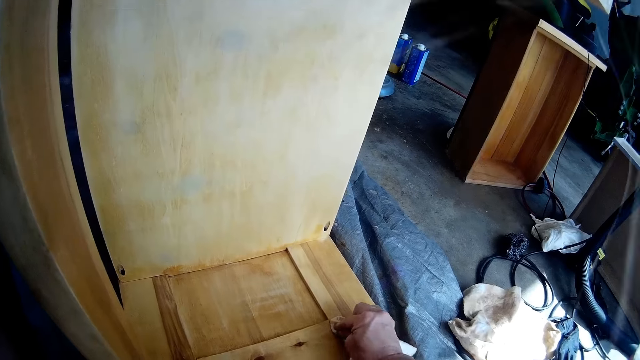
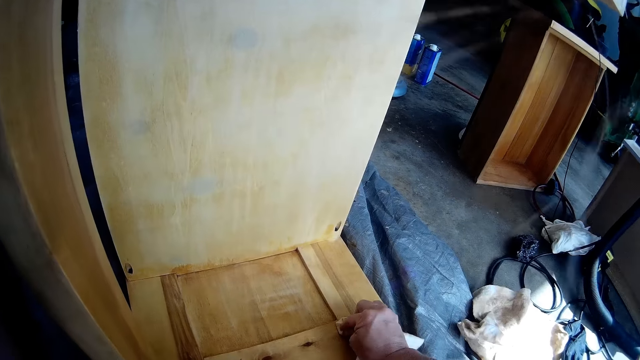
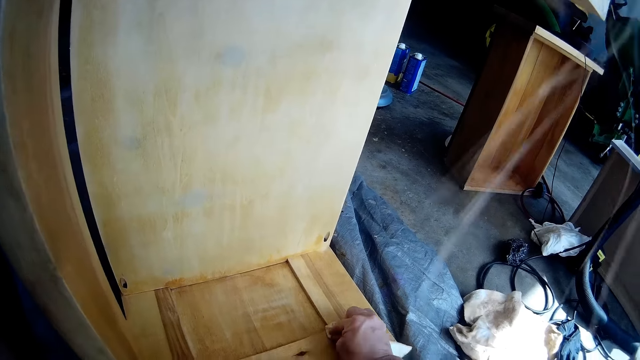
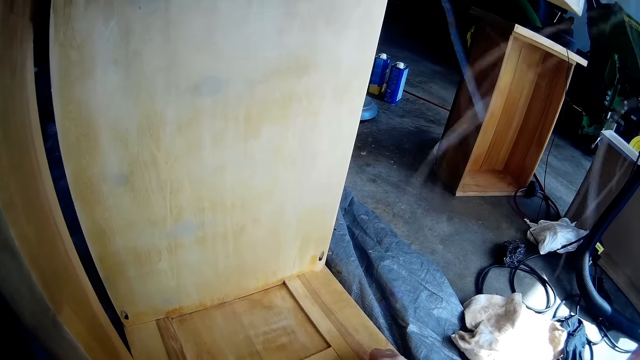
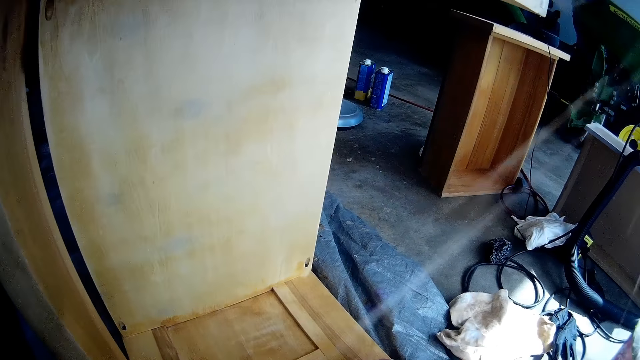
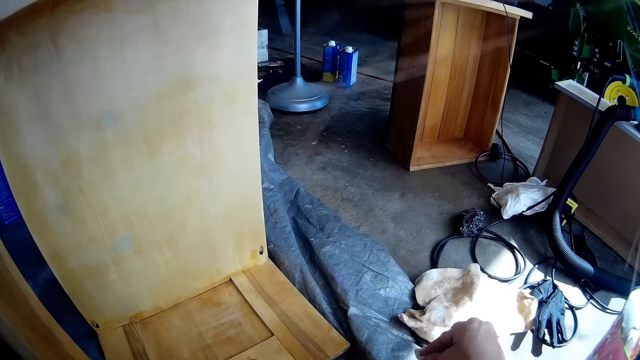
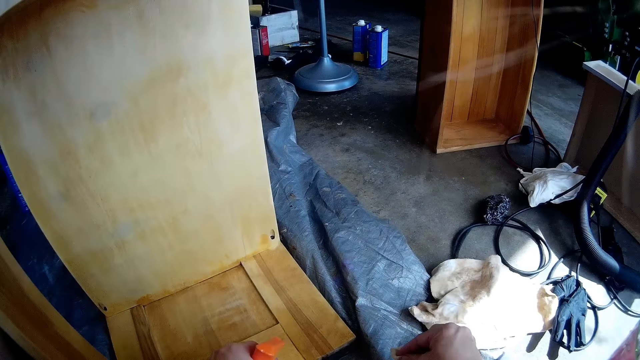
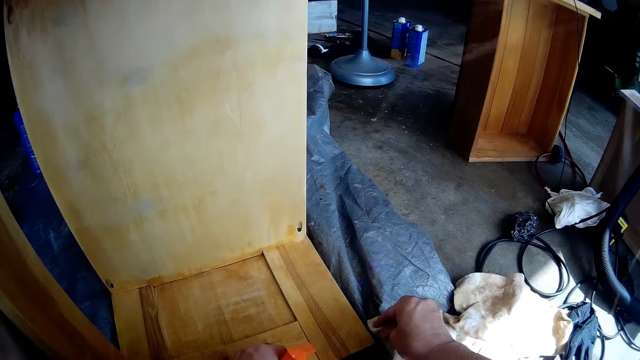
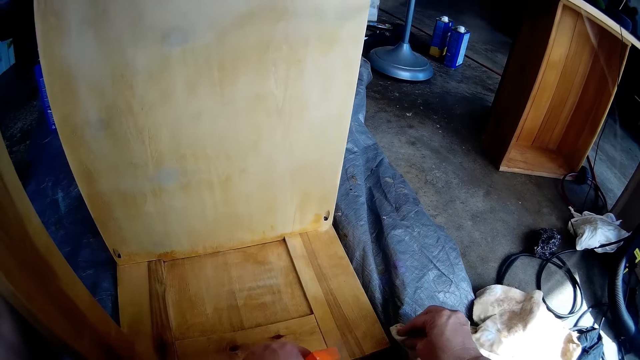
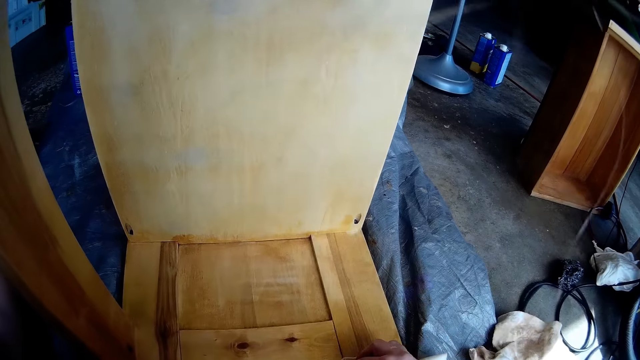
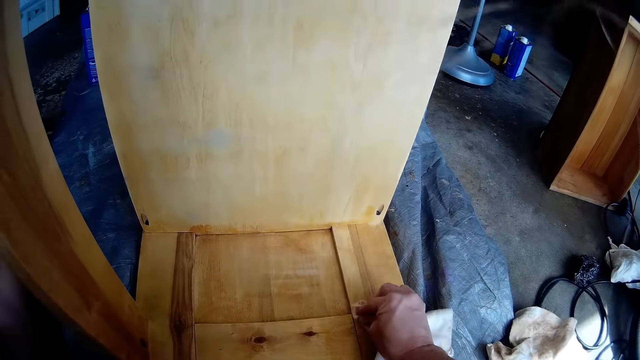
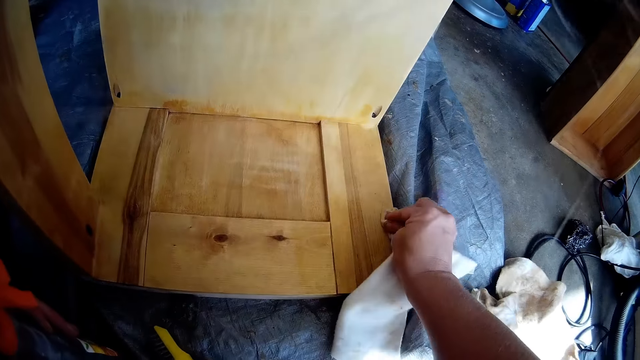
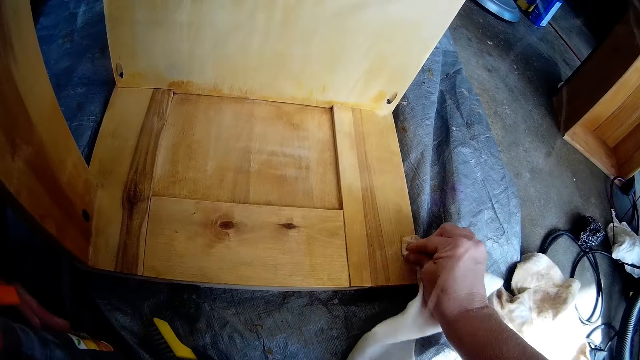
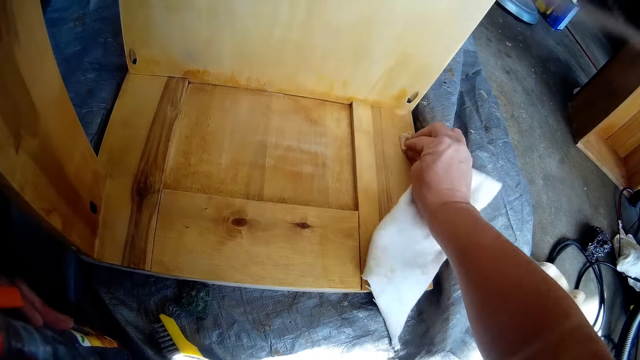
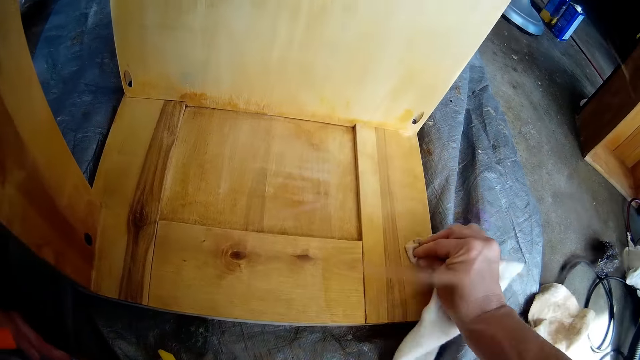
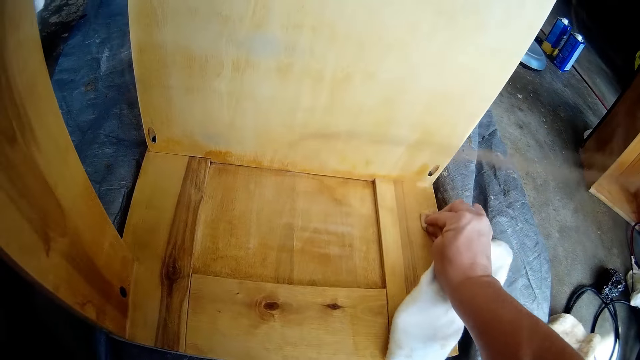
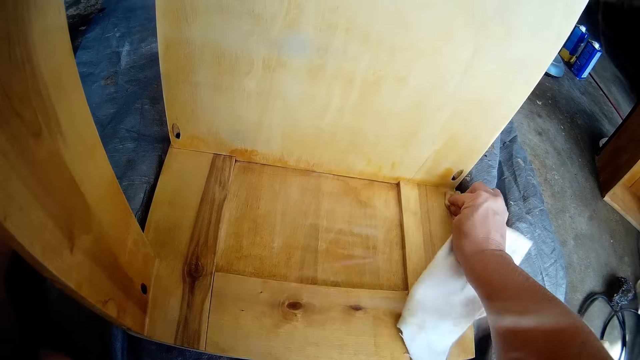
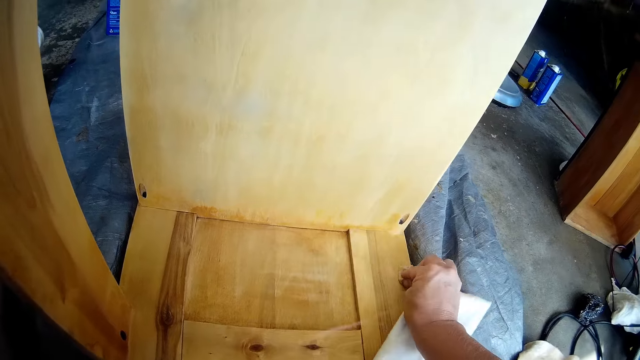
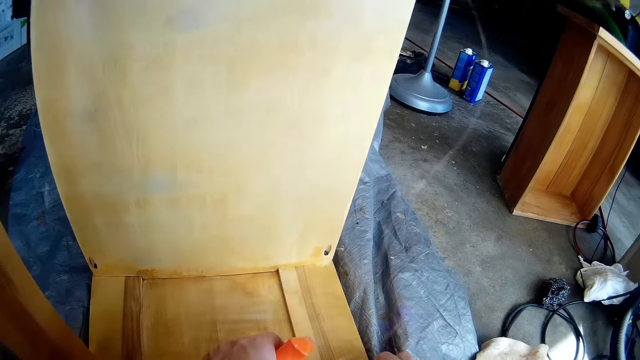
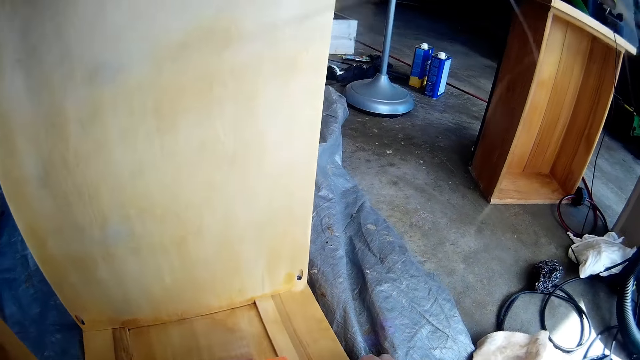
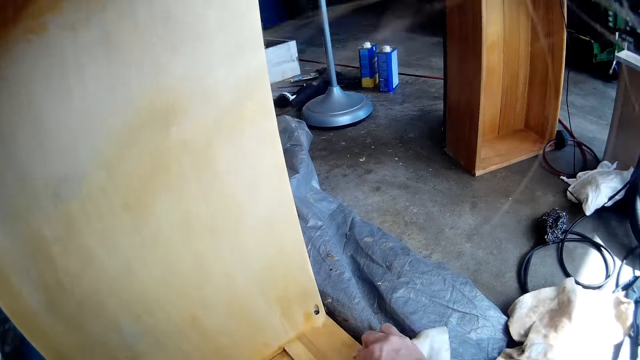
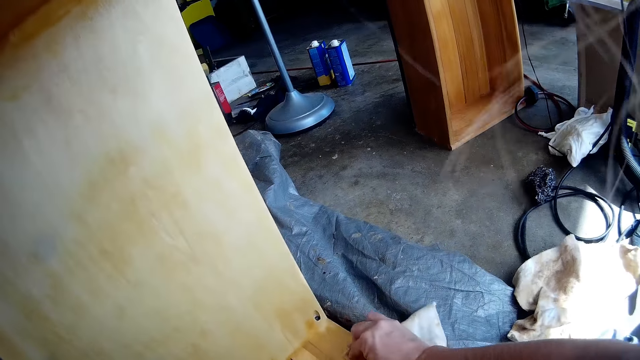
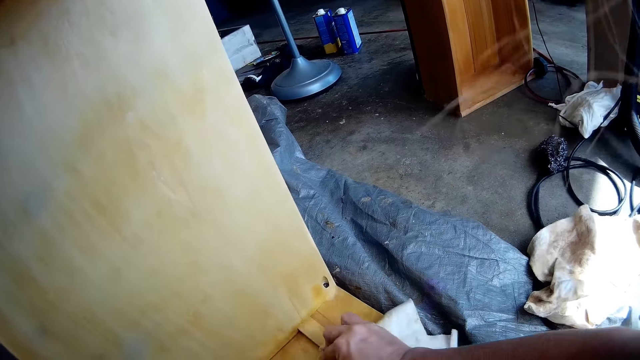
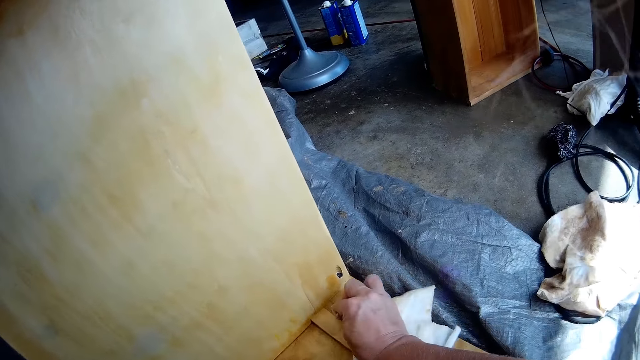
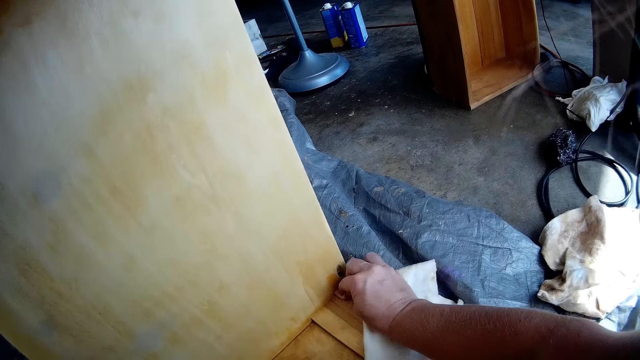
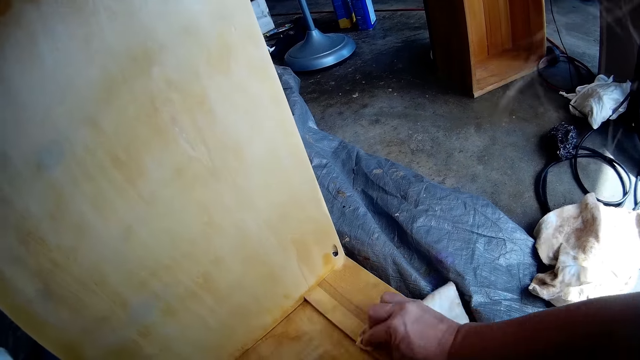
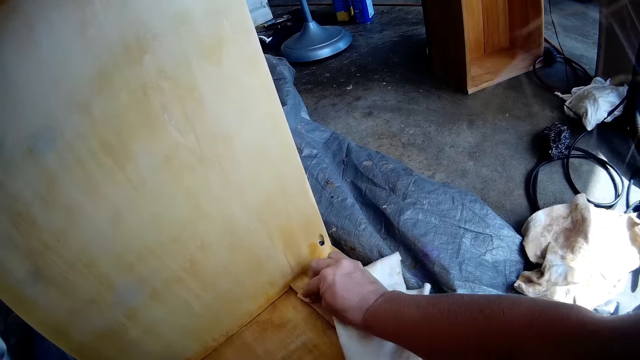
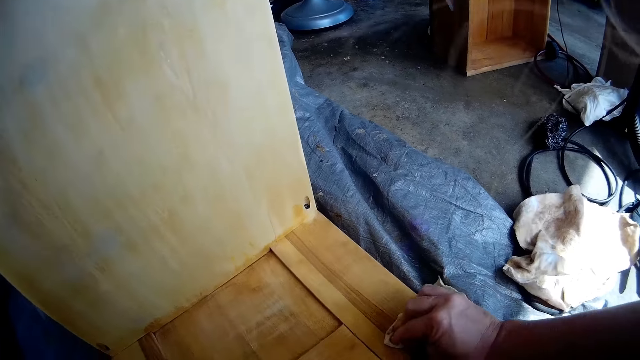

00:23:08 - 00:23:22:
The camera wearer sprays water on the wooden furniture with the spray bottle in his left hand. He scrubs the wooden furniture with the cloth in his right hand. He sprays water on the wooden furniture with the spray bottle in his left hand. He scrubs the wooden furniture with the cloth in his right hand.

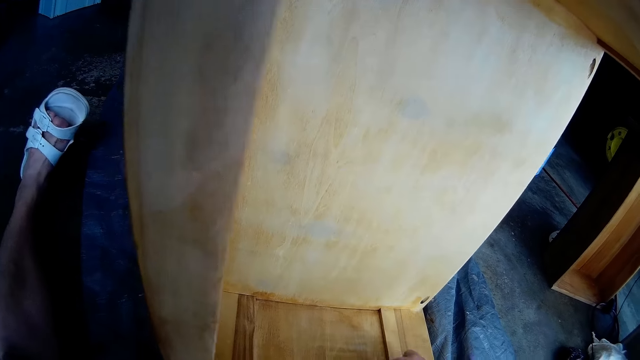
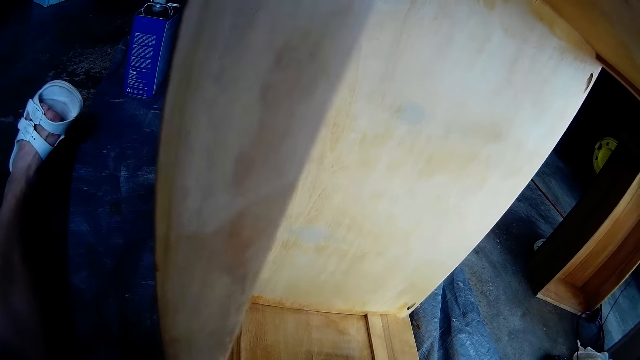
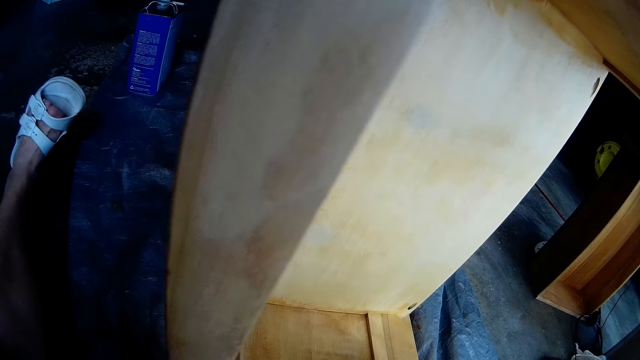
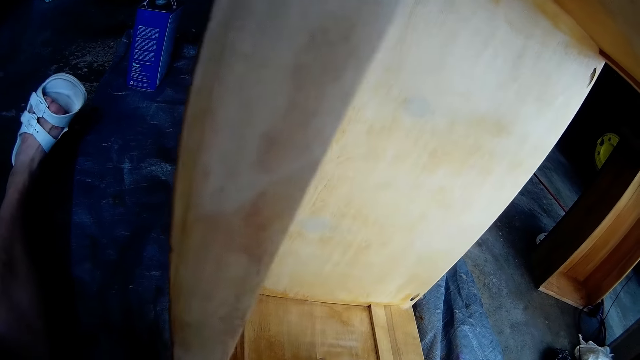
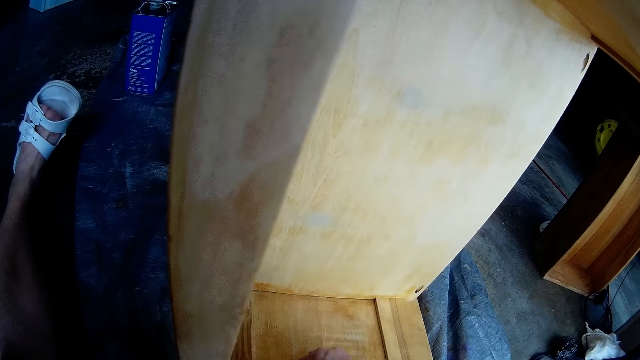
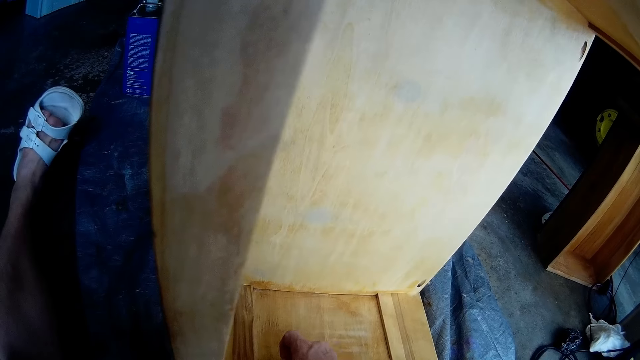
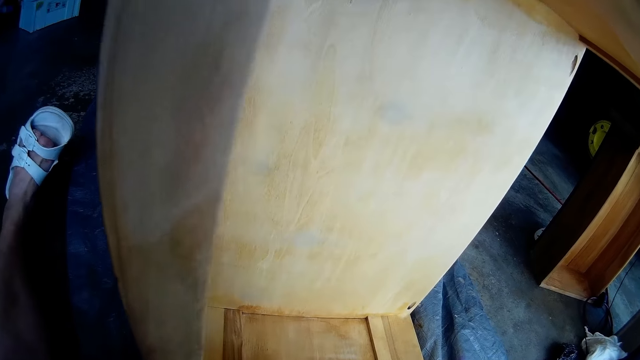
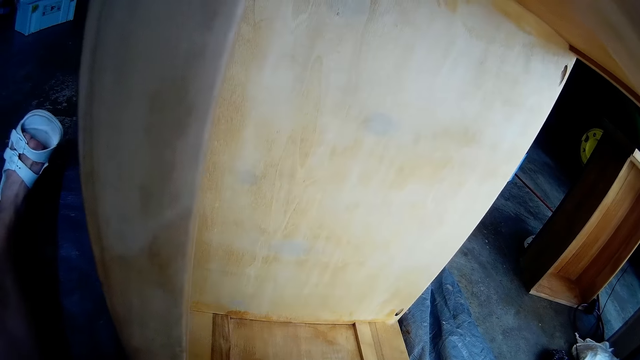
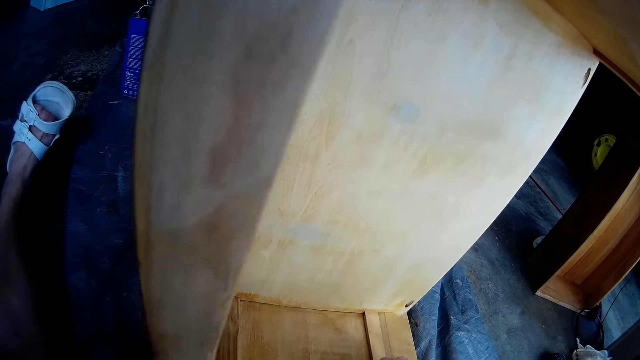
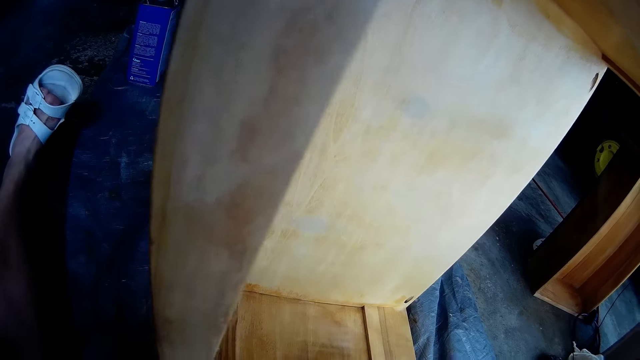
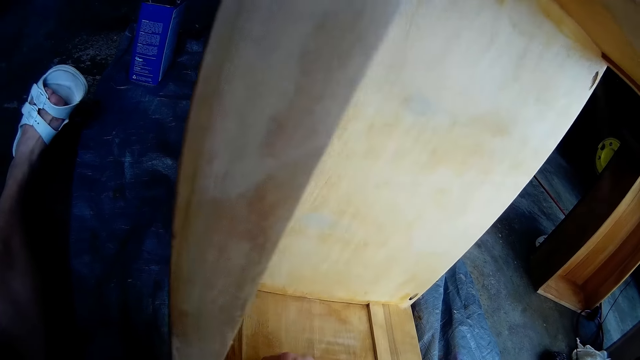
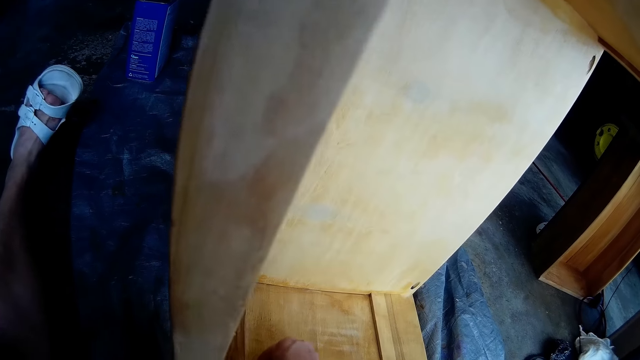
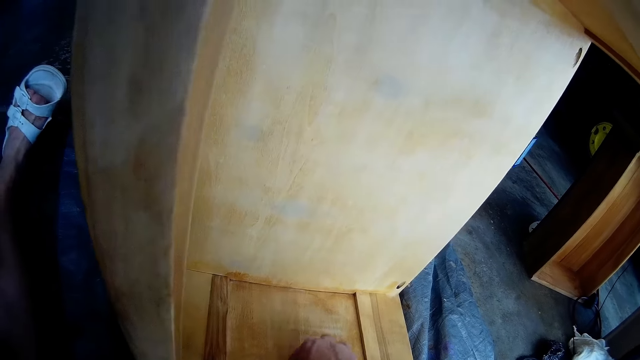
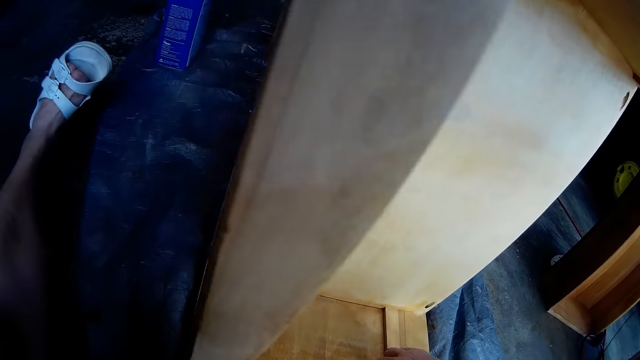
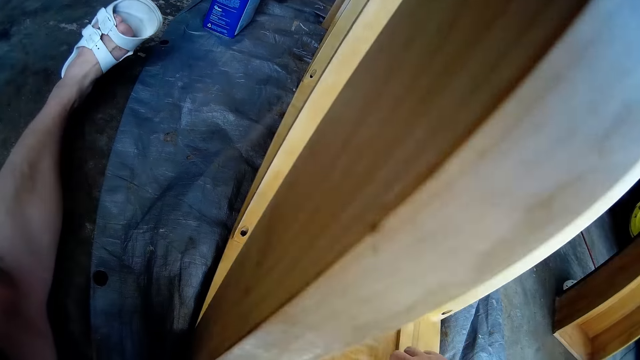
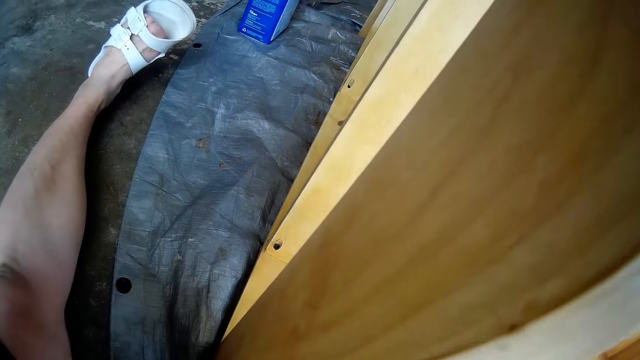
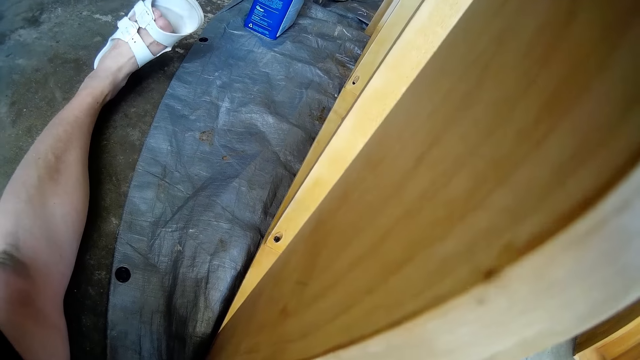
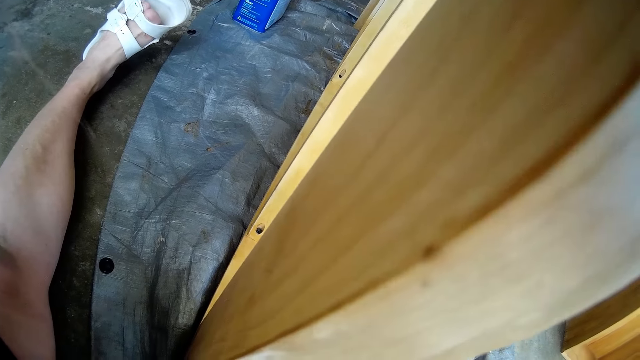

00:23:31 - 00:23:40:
The camera wearer scrubs the wooden furniture with the cloth in his right hand.
